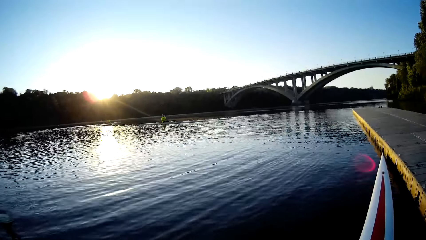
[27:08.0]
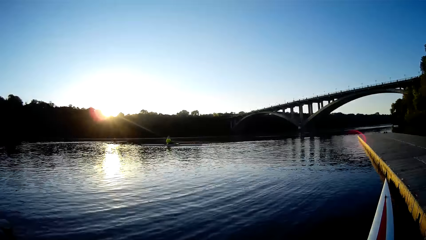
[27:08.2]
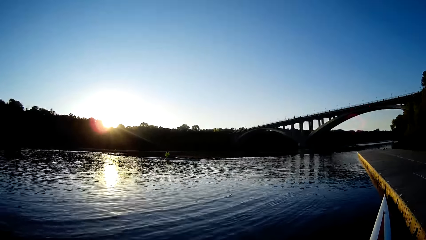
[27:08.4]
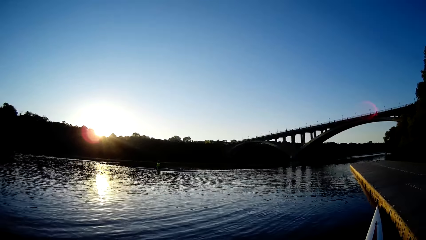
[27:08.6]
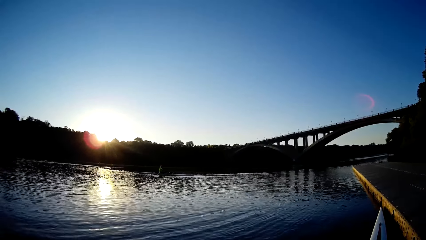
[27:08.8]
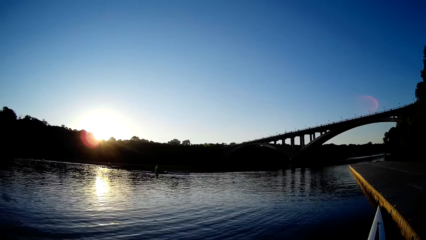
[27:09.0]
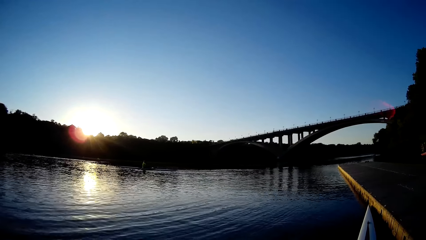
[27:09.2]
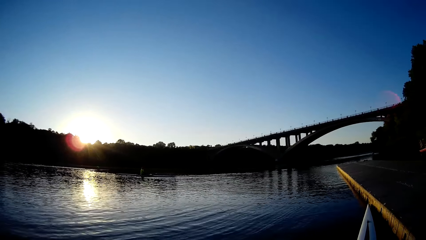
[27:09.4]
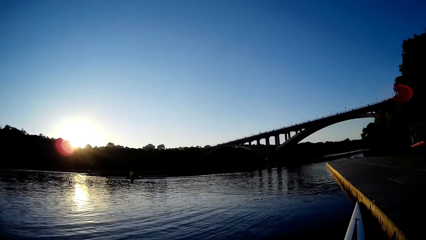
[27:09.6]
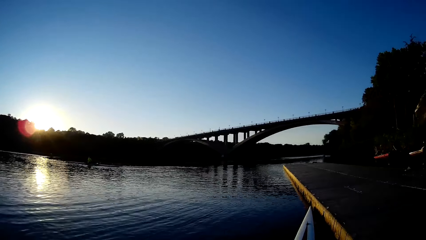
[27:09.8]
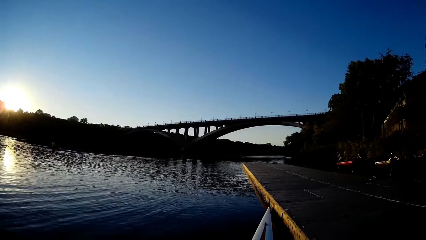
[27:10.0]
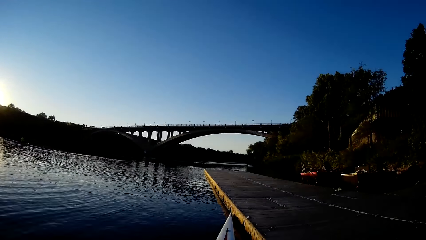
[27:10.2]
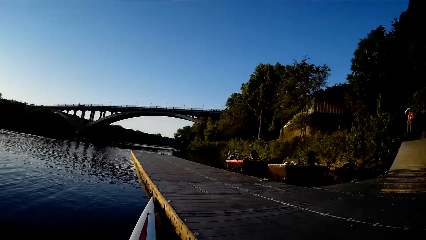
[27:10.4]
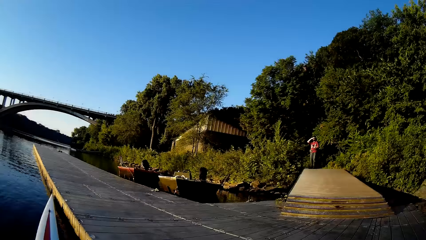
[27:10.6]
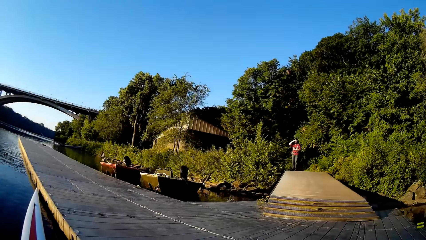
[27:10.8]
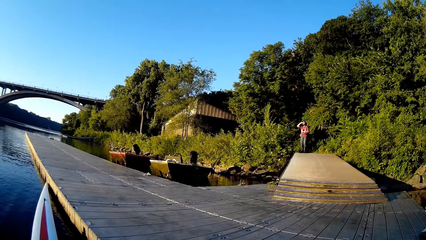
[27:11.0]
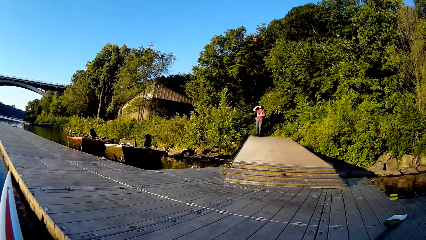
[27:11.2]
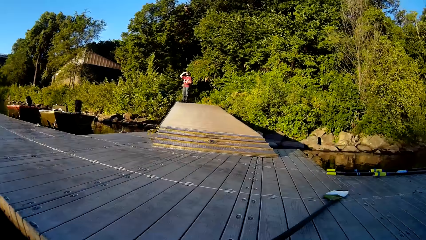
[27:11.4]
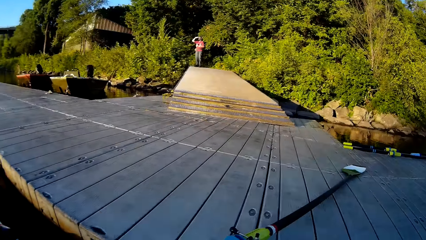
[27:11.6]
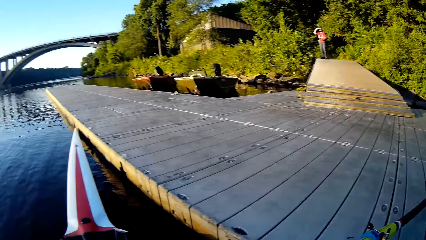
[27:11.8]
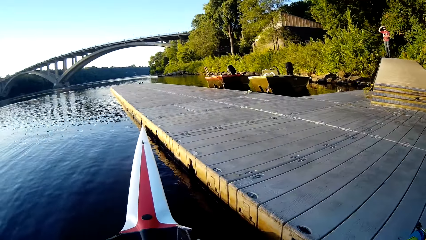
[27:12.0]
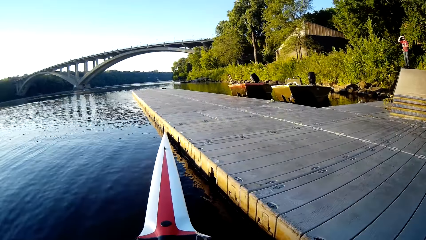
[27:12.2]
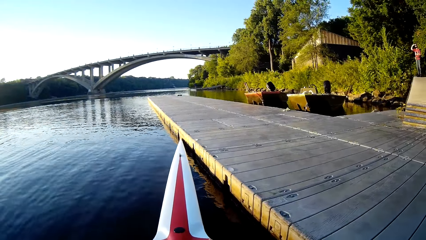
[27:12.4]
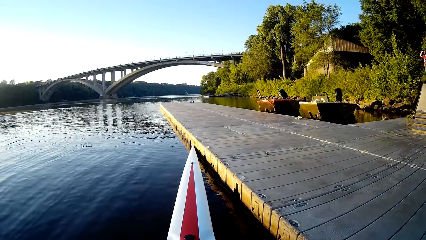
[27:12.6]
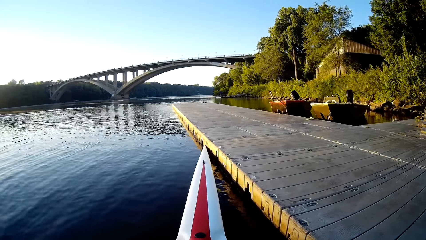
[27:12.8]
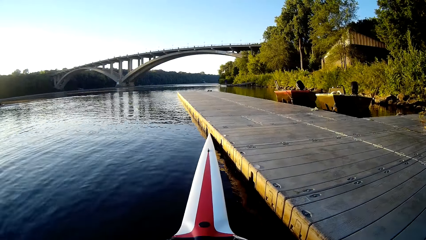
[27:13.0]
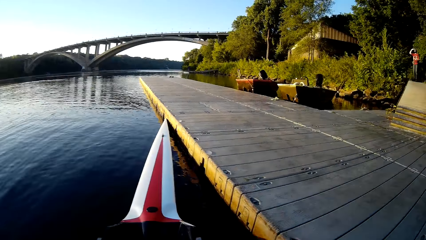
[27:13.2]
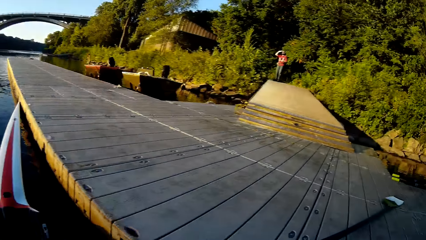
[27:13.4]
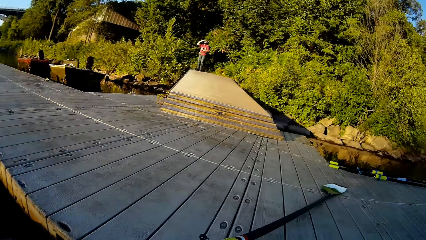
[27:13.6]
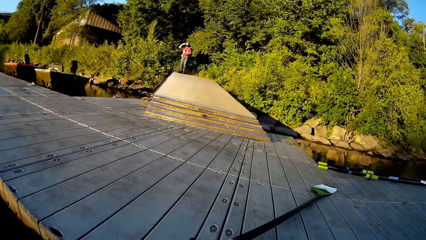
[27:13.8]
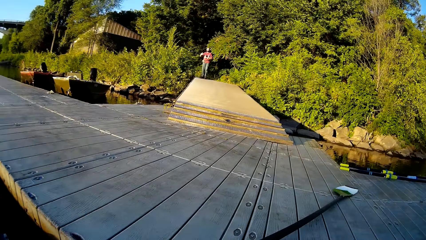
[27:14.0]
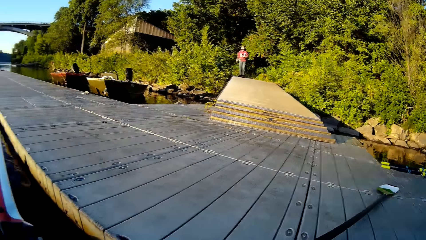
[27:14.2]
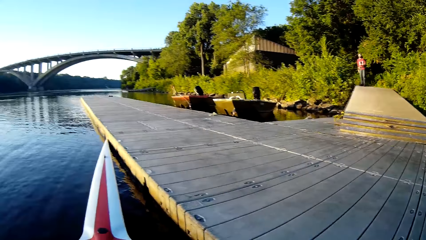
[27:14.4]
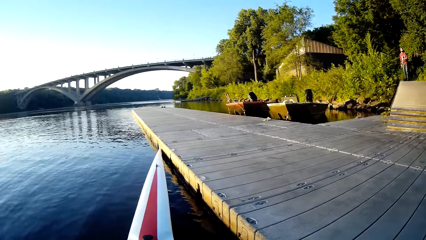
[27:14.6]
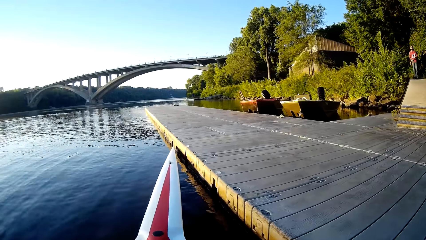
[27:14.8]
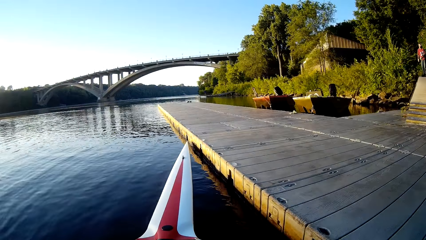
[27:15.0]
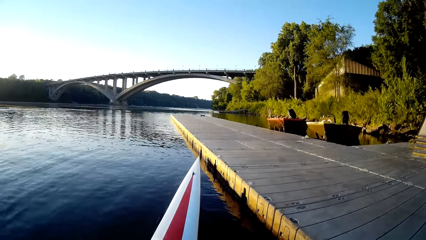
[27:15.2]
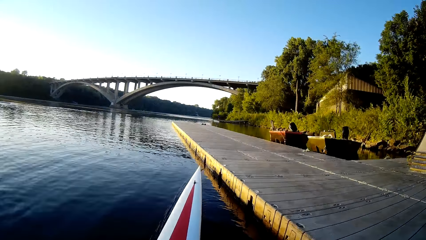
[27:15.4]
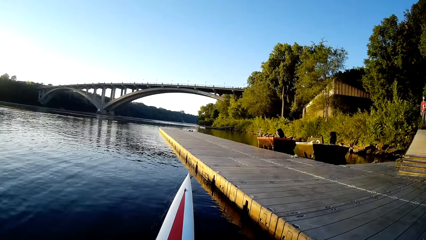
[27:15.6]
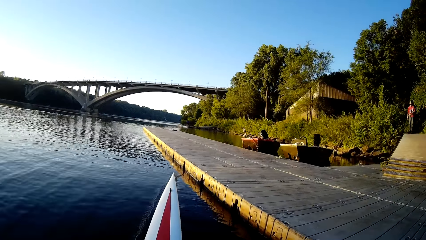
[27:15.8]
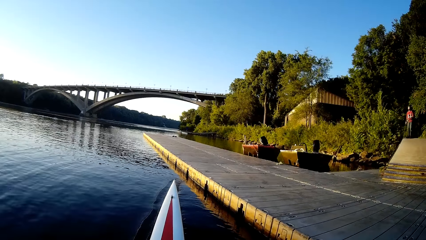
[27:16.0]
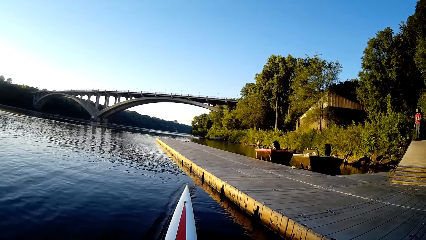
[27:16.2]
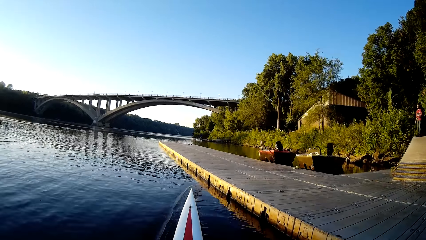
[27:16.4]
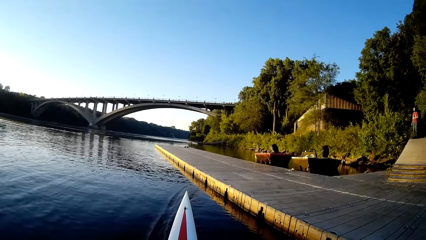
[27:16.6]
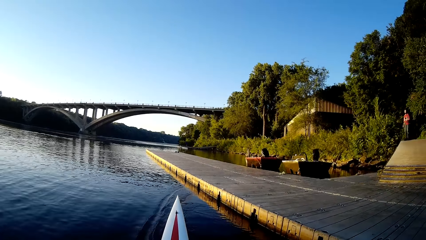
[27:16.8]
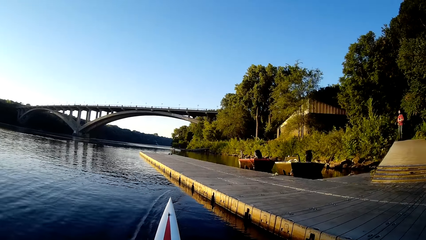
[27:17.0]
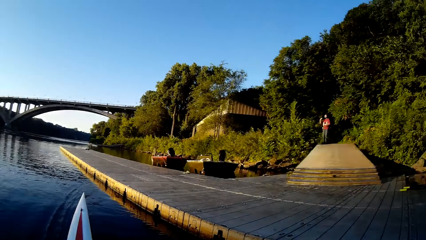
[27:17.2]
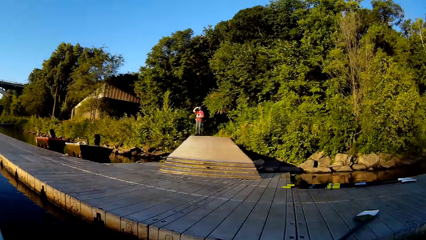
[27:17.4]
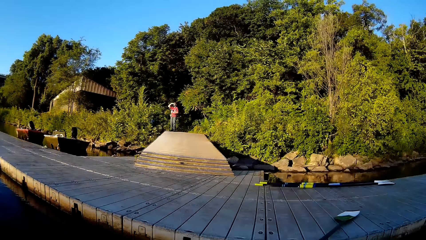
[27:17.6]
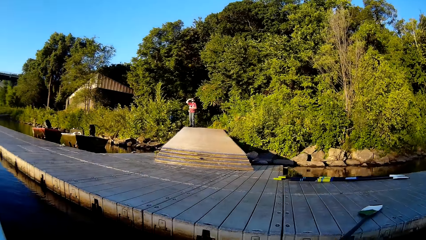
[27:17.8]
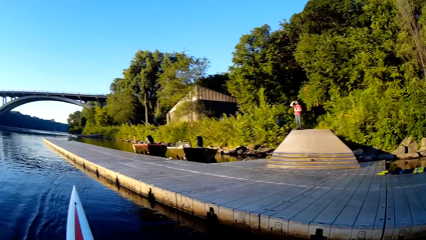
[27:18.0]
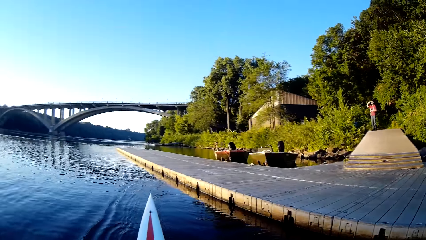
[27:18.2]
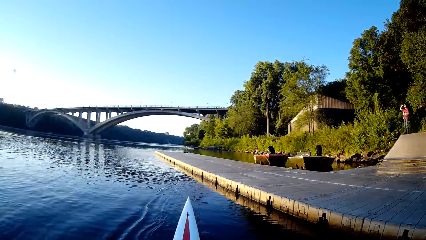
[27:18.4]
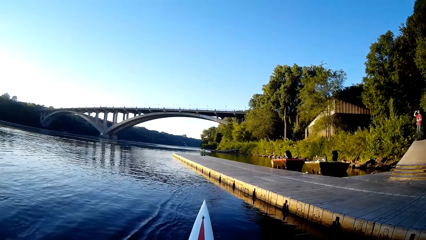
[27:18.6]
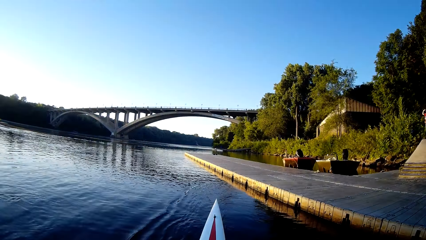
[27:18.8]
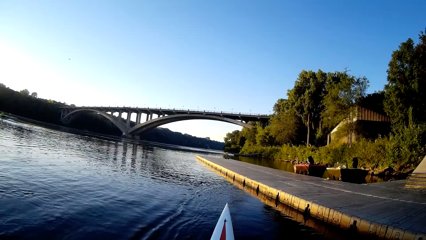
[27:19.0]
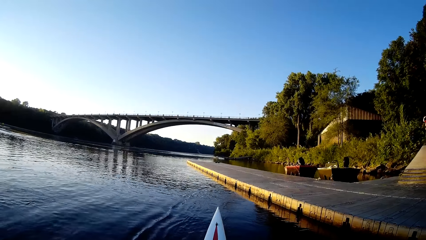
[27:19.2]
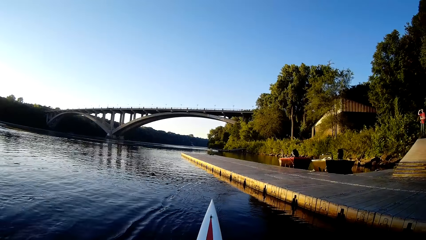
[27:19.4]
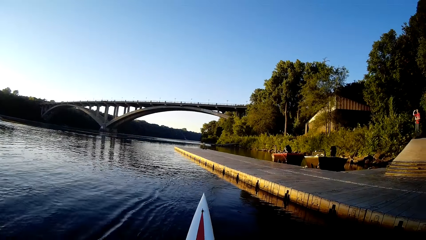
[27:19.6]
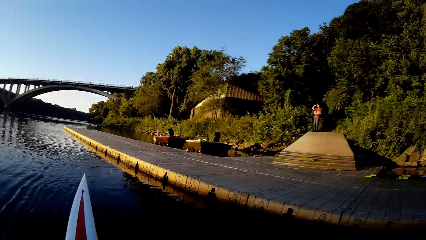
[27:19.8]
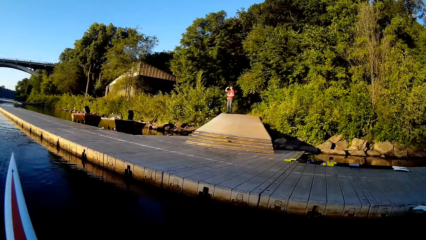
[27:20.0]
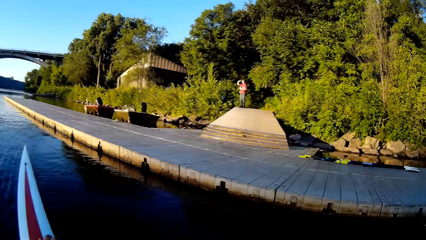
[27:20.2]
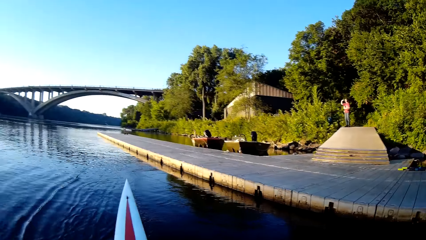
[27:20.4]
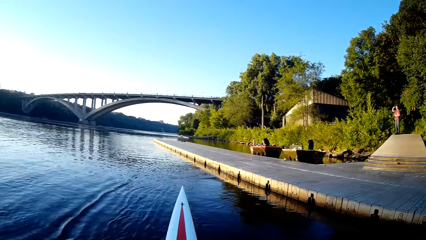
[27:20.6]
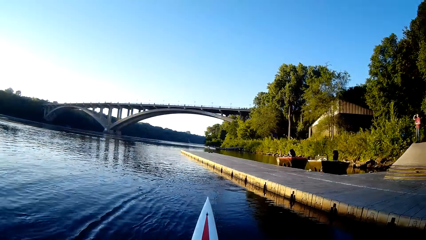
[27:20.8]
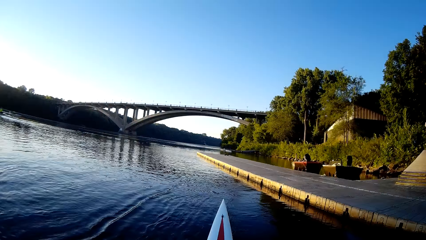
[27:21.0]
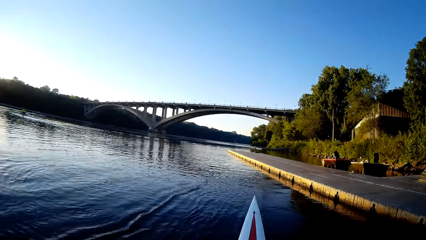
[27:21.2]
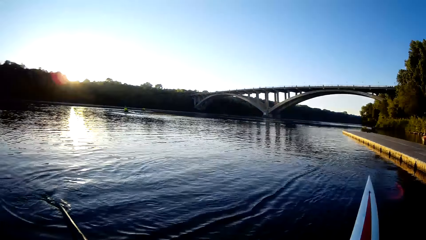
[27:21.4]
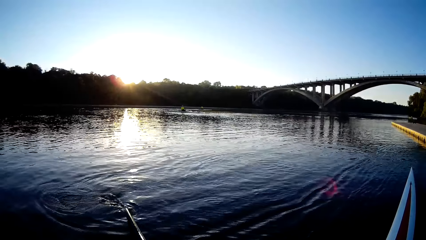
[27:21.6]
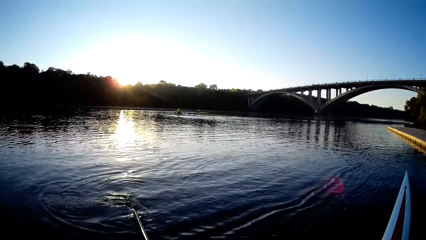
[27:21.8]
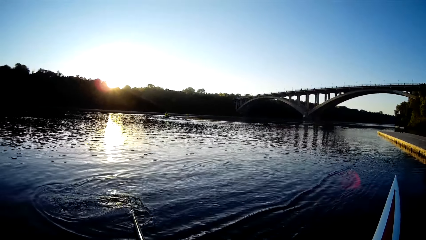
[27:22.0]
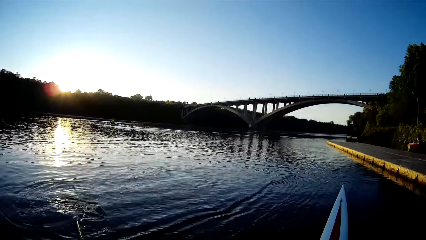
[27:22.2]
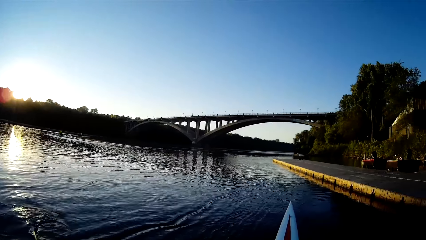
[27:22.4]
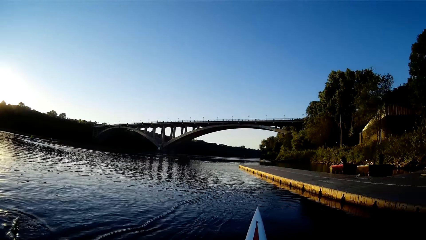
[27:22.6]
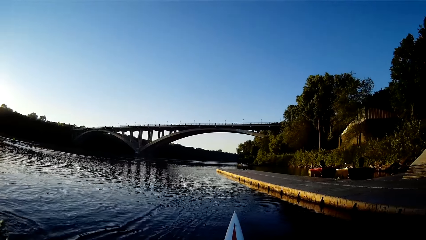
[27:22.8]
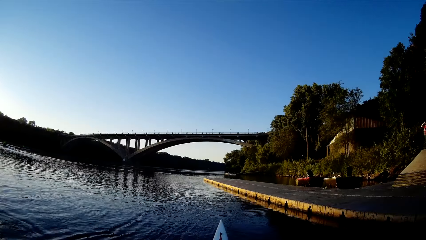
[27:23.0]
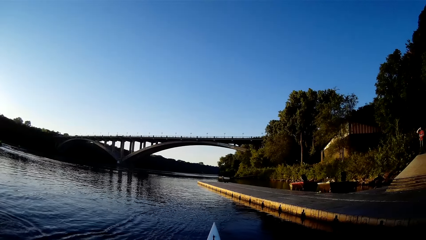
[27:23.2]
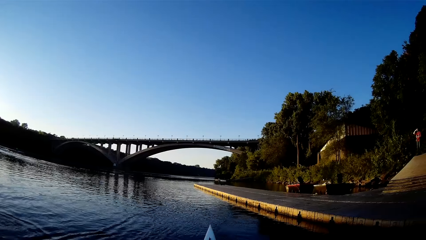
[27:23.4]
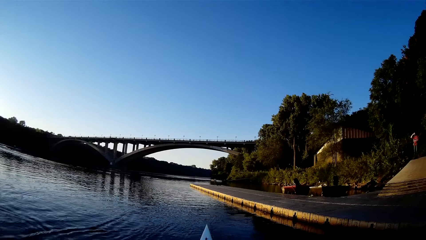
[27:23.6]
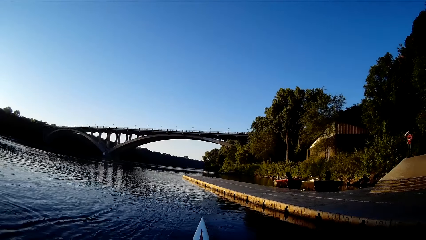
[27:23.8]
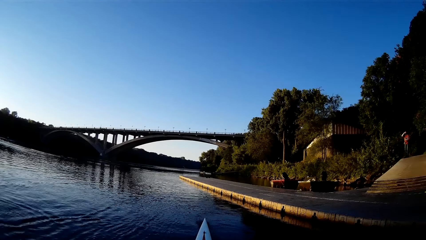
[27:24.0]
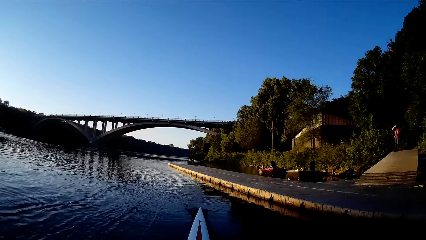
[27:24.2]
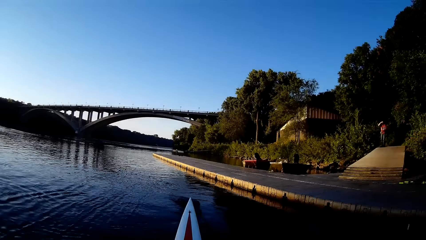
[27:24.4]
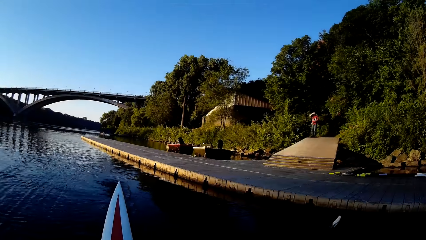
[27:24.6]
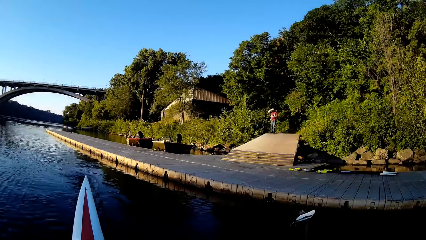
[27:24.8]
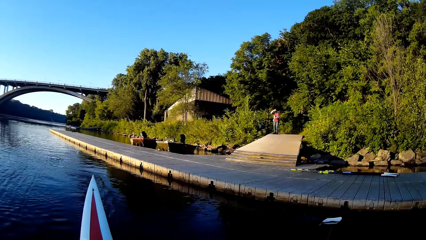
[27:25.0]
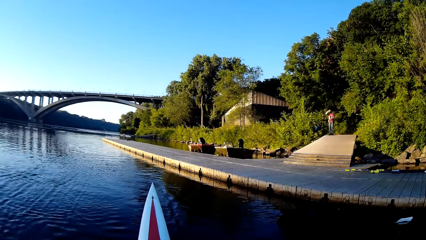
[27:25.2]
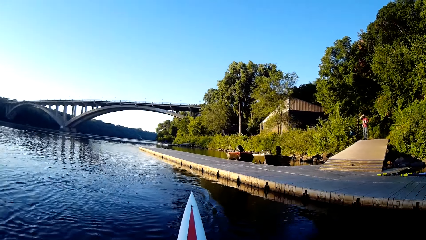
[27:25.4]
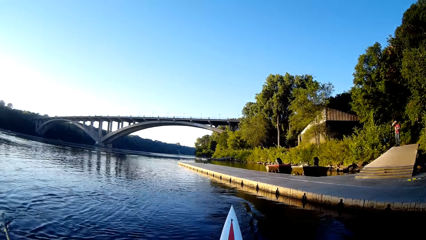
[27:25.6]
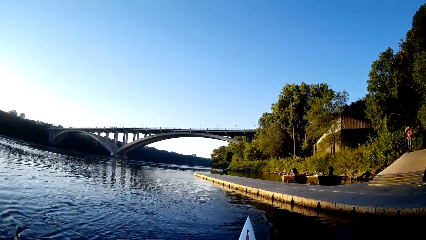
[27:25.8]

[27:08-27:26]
The camera wearer sails the boat.
